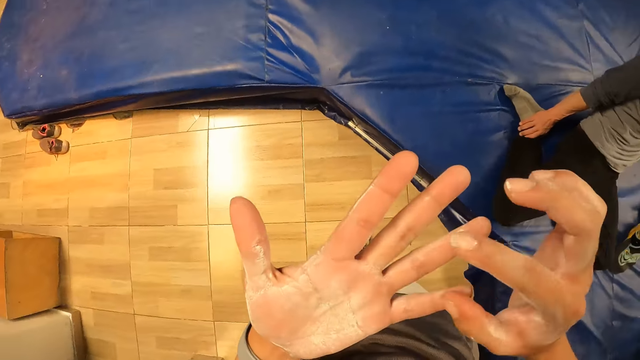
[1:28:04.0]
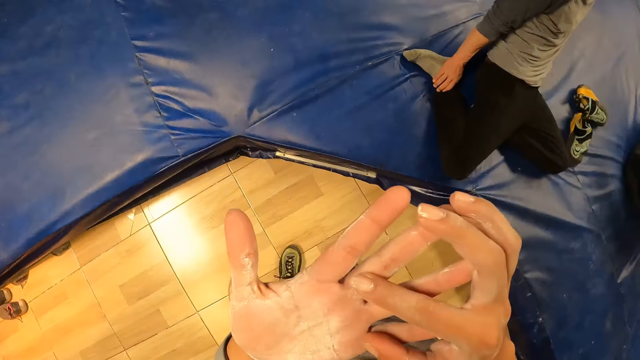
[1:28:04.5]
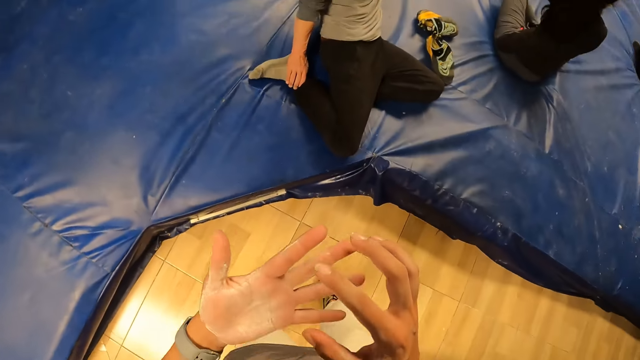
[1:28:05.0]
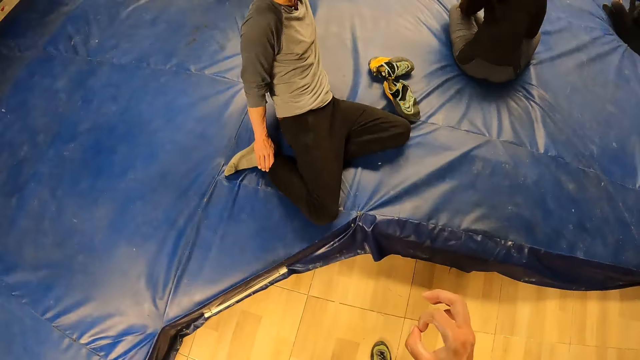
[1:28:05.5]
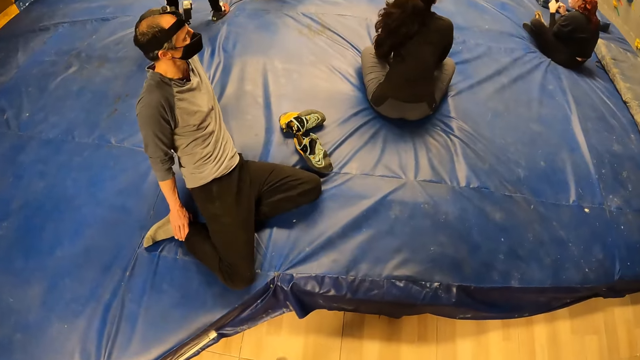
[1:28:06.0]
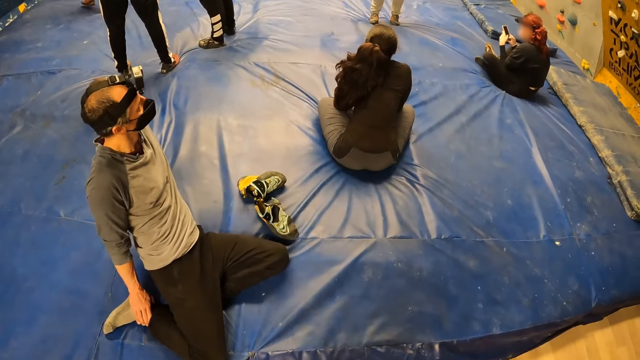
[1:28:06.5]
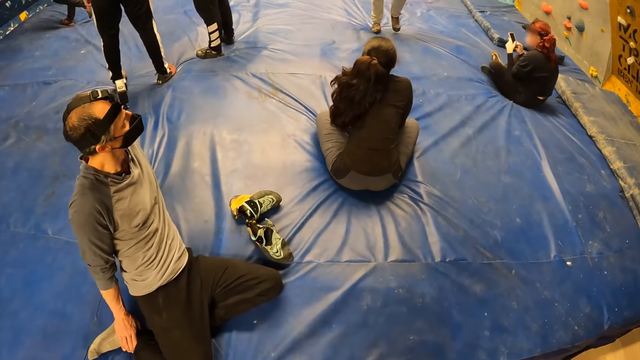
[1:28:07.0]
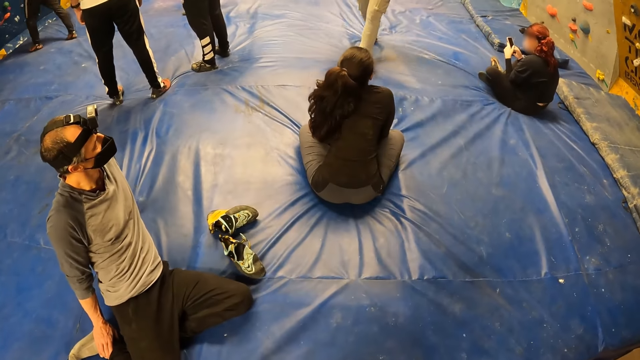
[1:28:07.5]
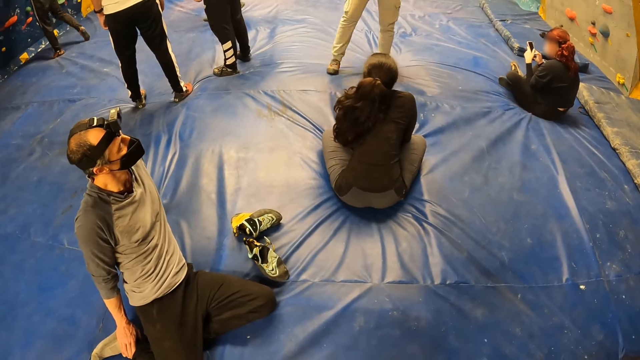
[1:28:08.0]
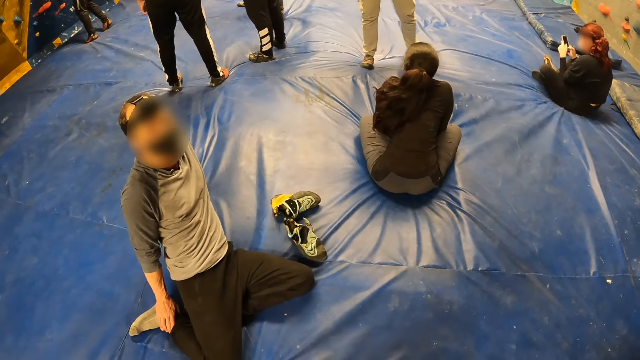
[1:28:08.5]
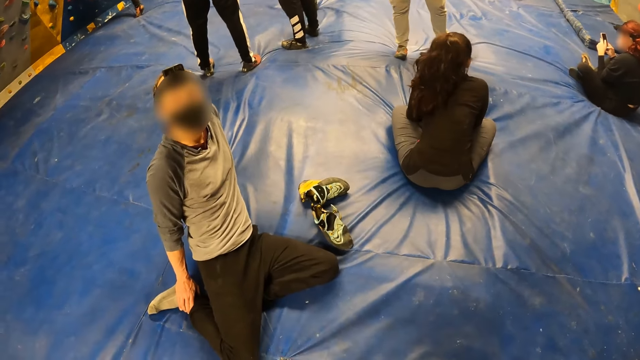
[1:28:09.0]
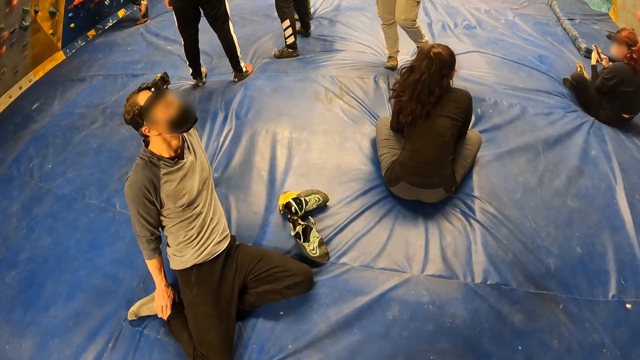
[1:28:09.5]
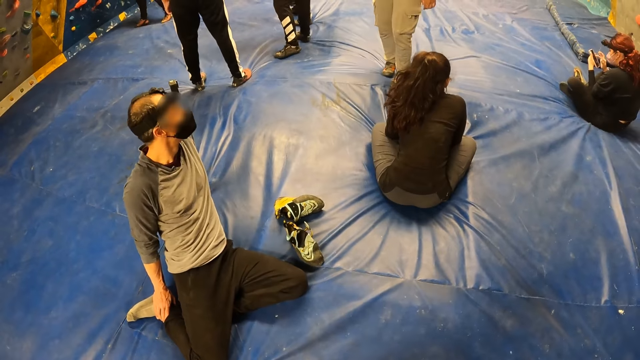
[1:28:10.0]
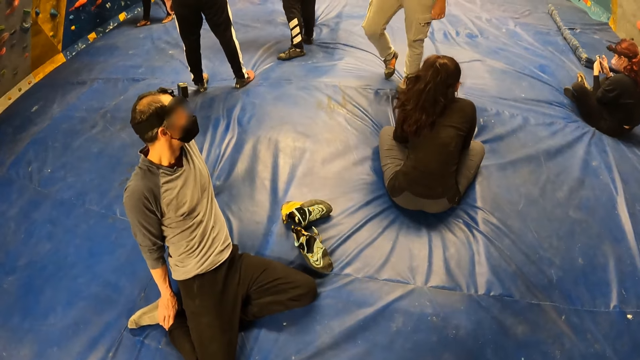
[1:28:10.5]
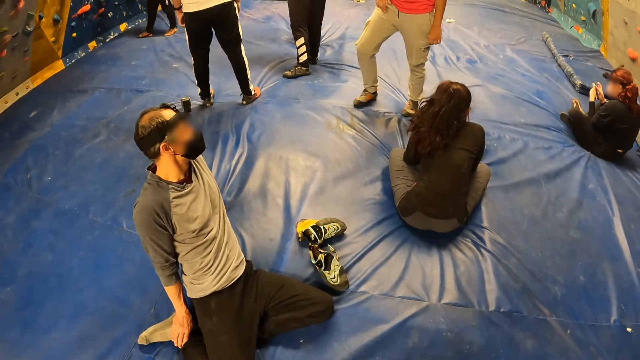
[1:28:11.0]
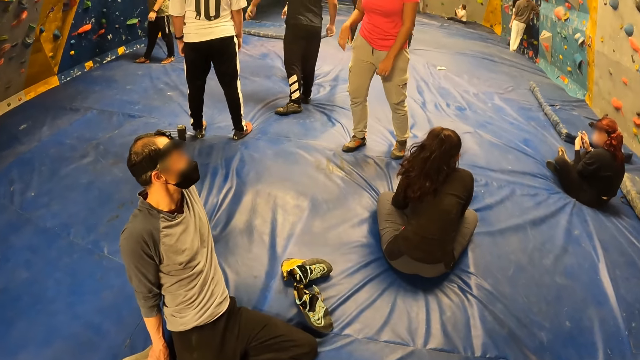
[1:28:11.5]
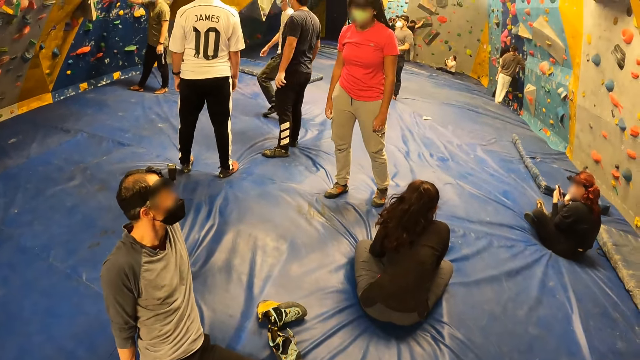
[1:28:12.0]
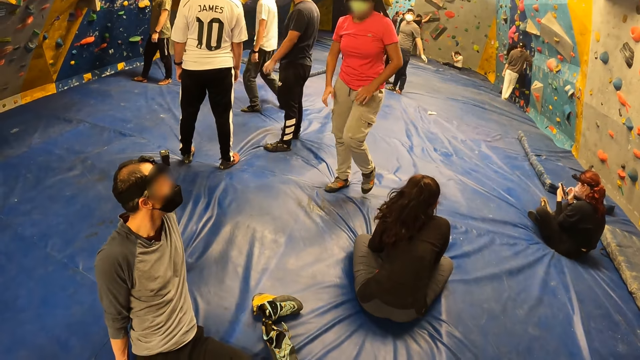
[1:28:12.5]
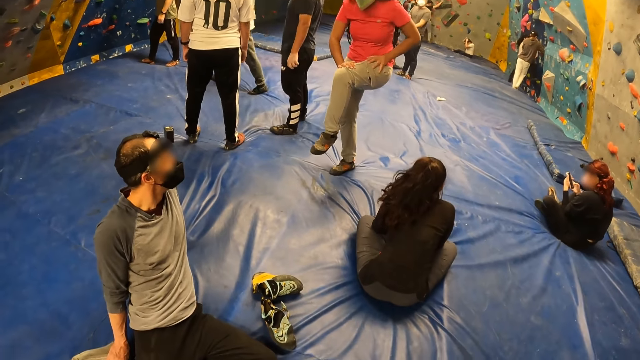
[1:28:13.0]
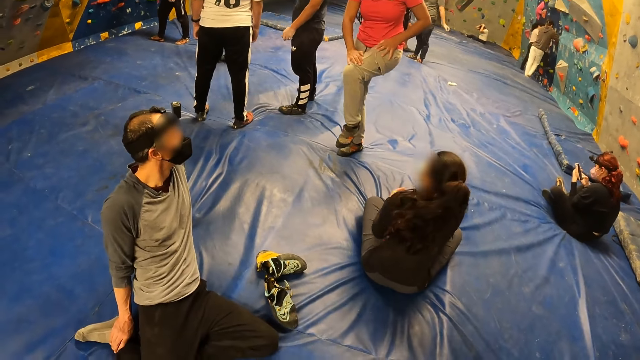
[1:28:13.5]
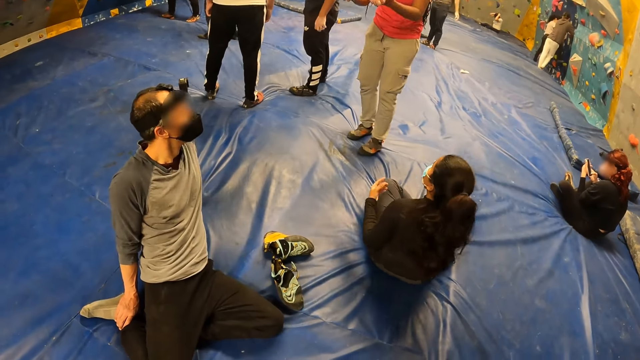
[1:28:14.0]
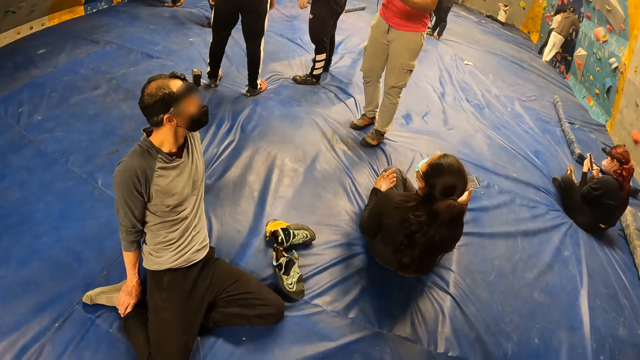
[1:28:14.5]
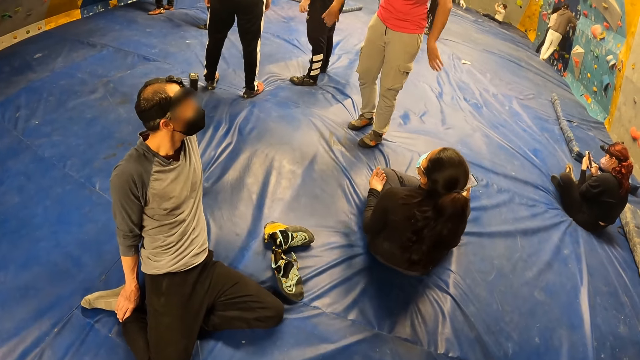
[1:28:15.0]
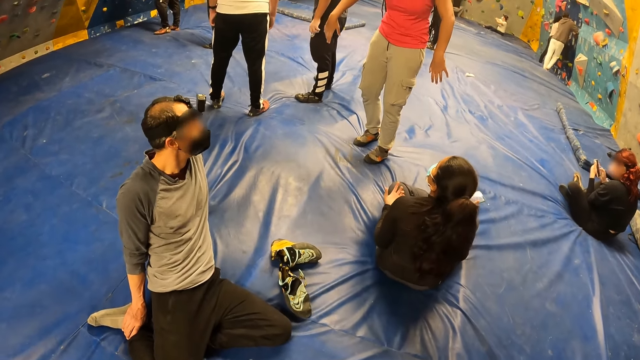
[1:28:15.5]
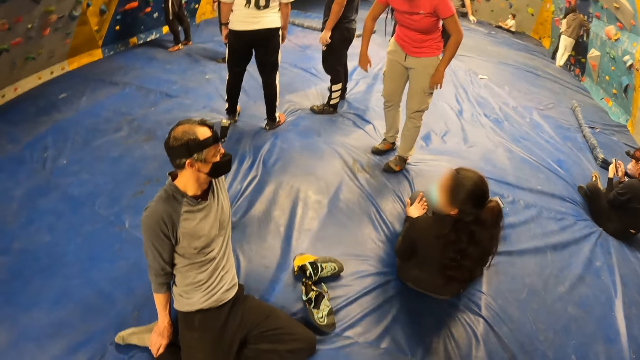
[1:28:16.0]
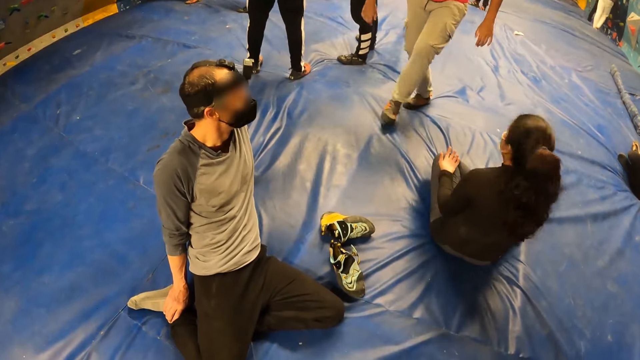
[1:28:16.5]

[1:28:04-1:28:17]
The camera wearer looks at her hands. She interacts with a man. A woman moves her body. Another woman interacts with another man and a third woman.

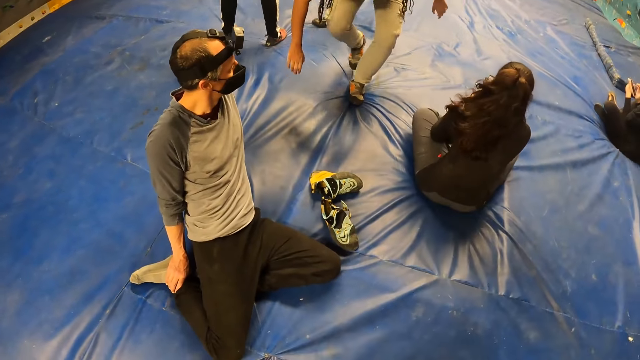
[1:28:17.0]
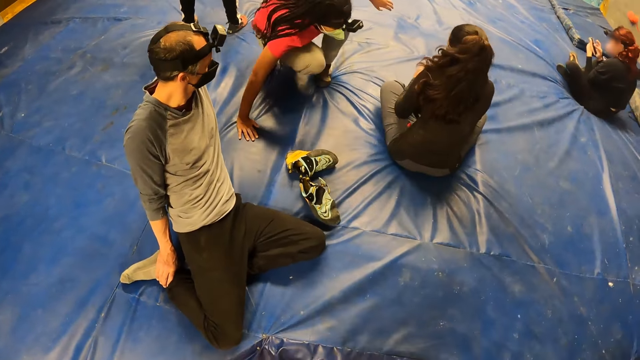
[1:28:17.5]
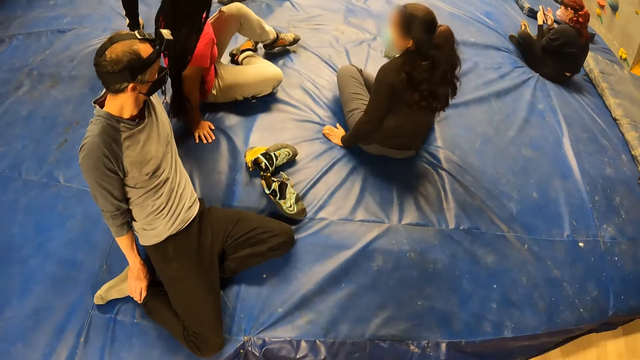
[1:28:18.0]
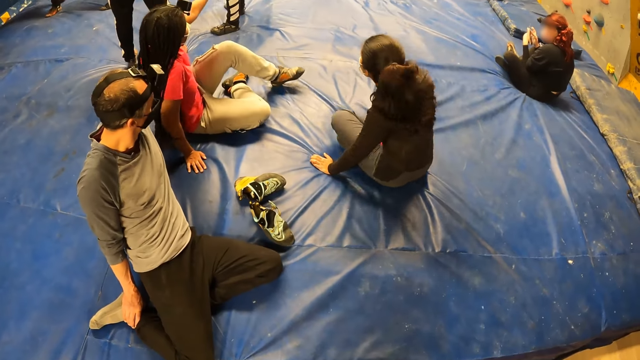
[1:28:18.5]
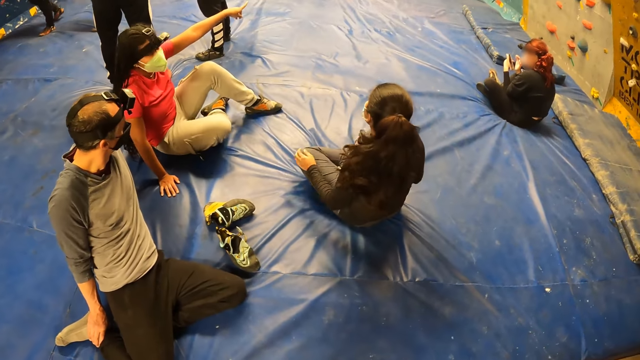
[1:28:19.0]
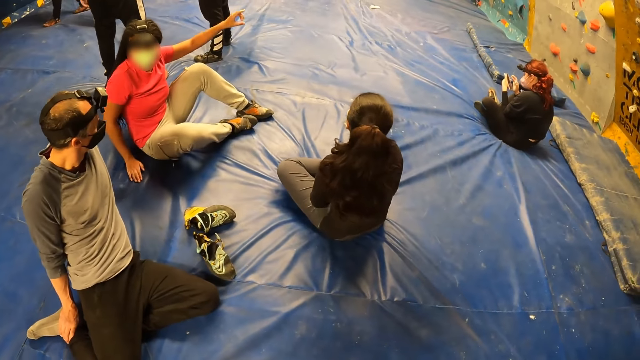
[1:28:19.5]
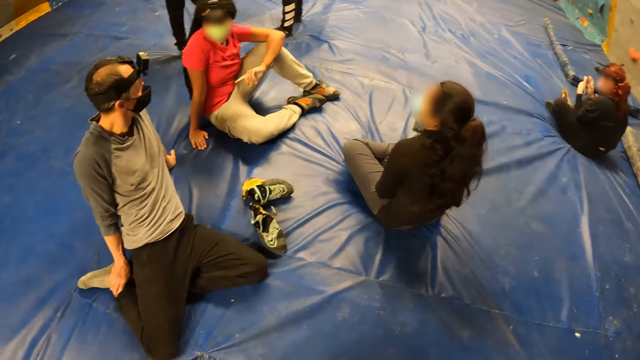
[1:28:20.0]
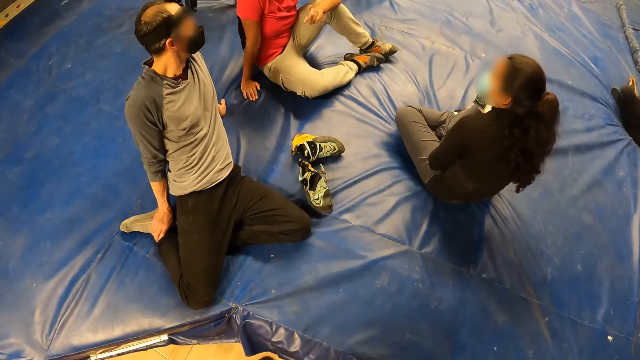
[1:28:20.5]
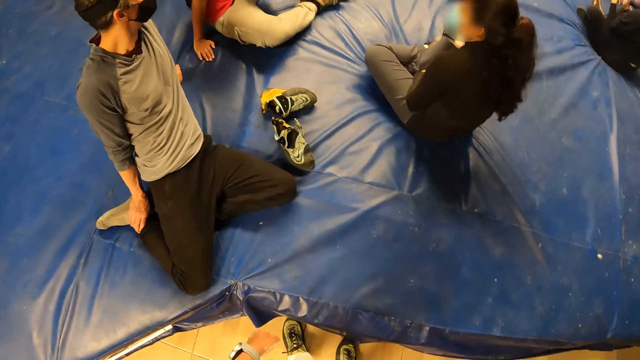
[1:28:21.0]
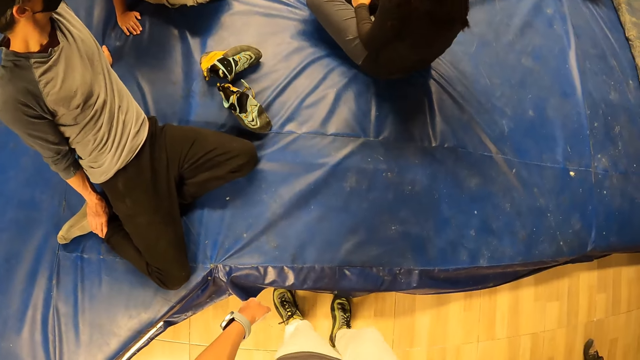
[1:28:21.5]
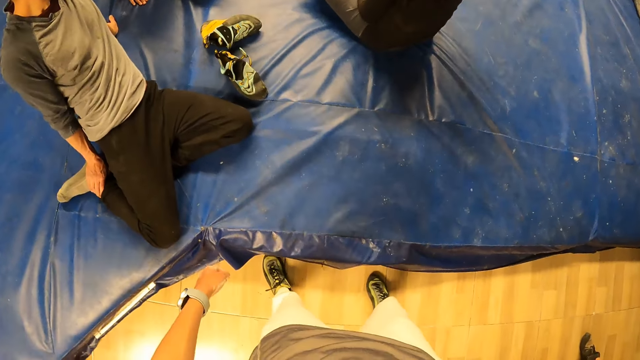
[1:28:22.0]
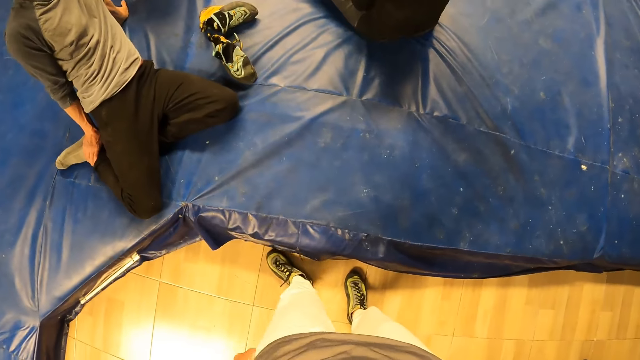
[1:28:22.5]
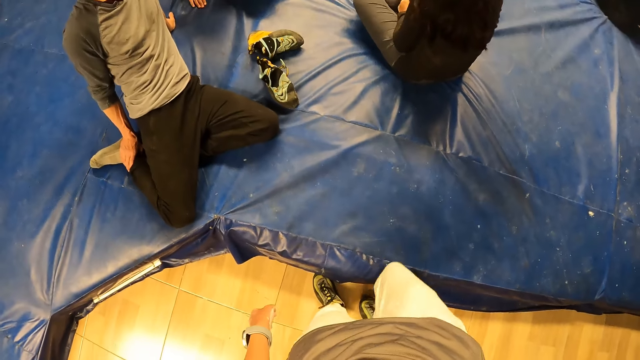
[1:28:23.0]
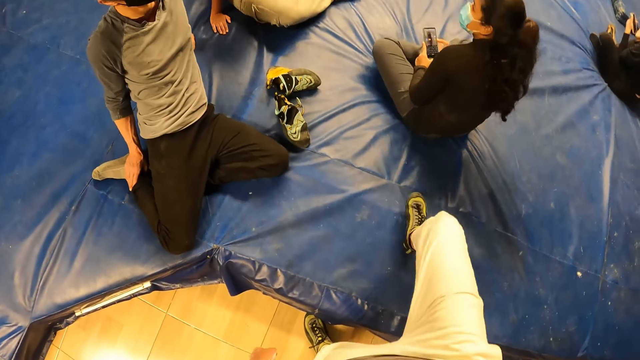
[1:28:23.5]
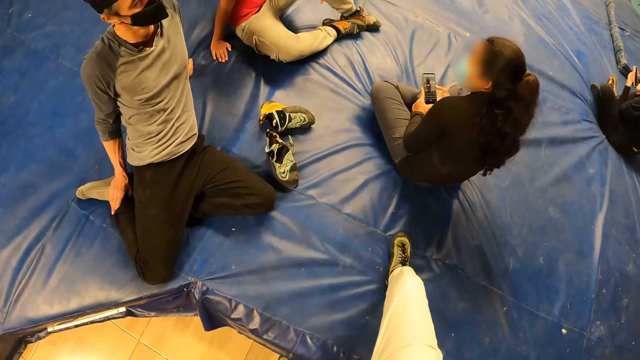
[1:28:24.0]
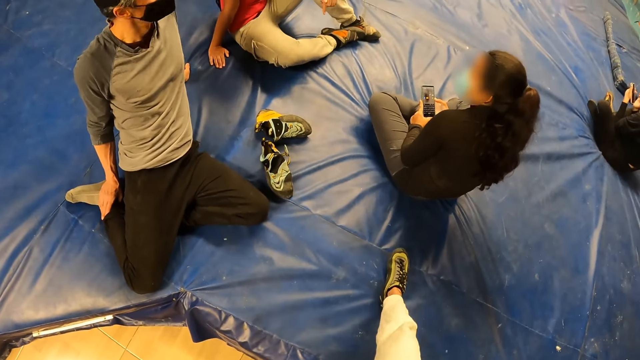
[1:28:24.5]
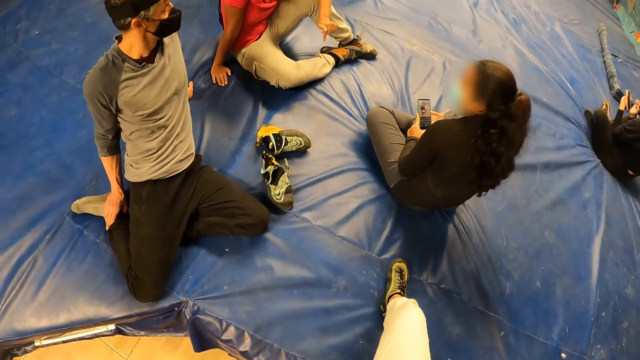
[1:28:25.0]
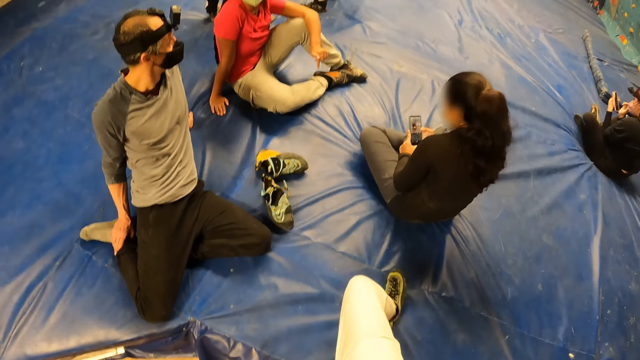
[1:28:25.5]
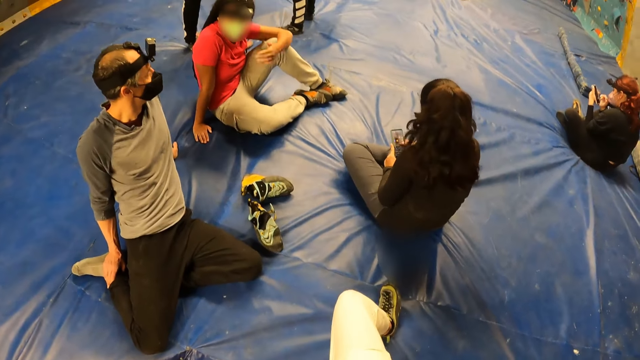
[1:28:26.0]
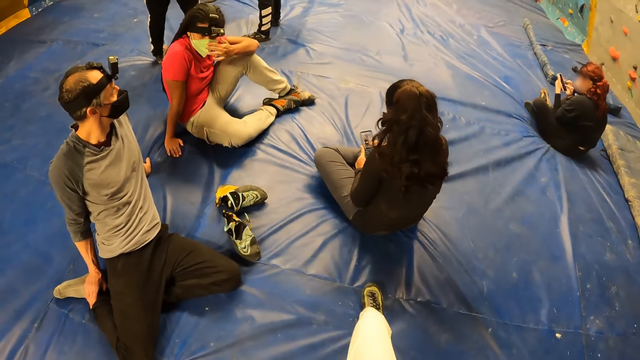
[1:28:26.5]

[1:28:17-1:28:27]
The woman sits on the mat. She interacts with the man. The camera wearer puts her leg on the mat.
